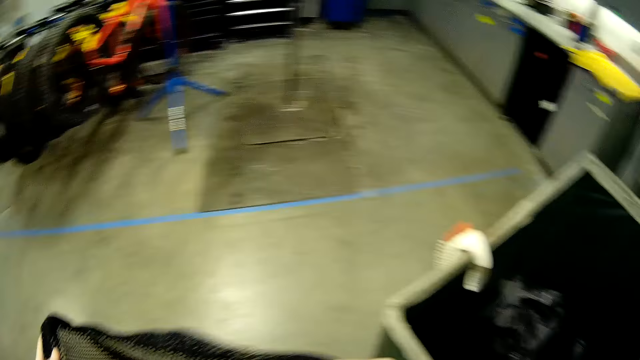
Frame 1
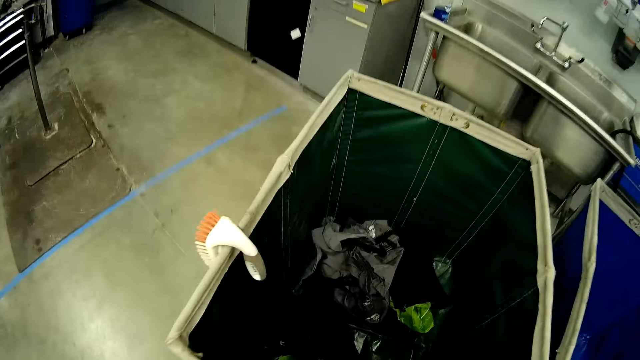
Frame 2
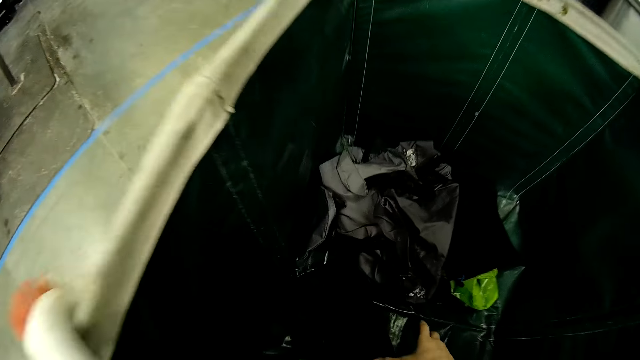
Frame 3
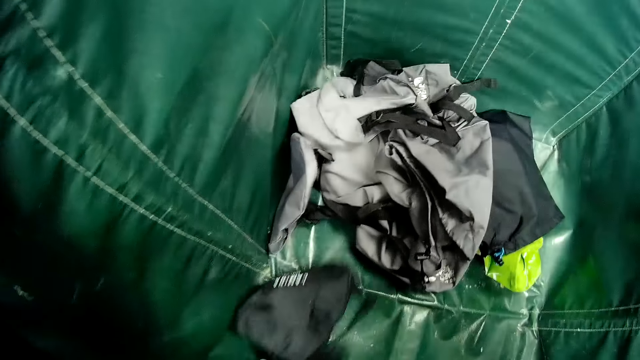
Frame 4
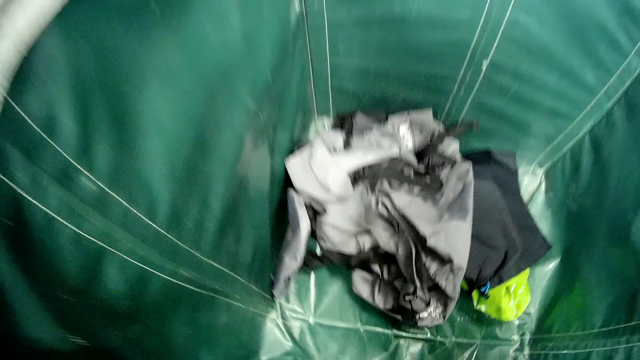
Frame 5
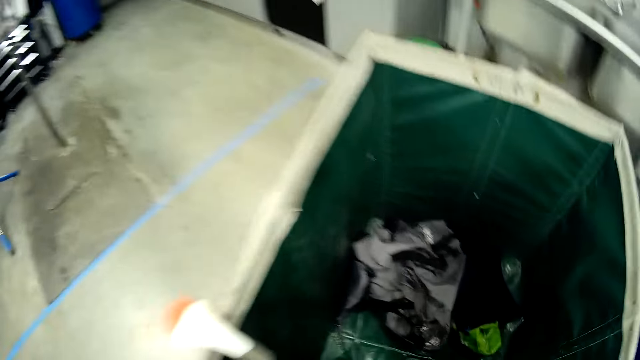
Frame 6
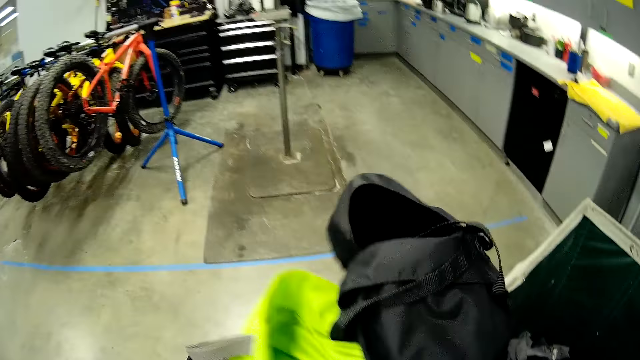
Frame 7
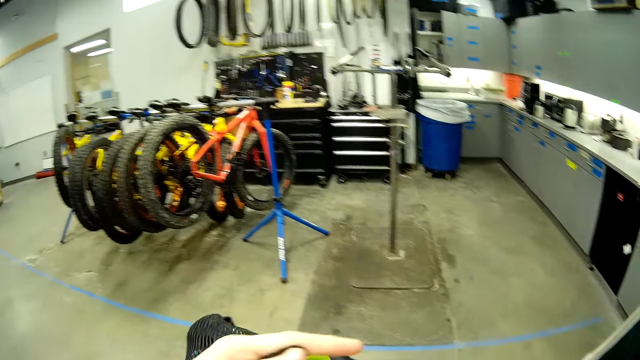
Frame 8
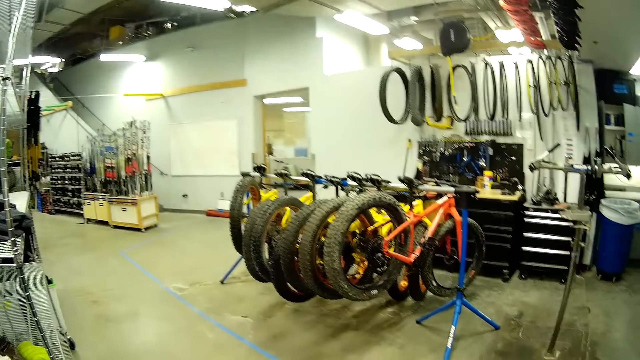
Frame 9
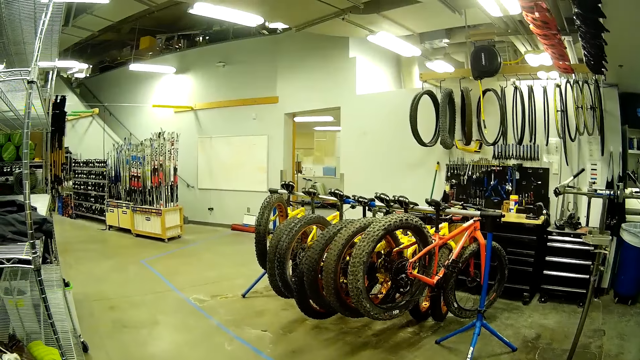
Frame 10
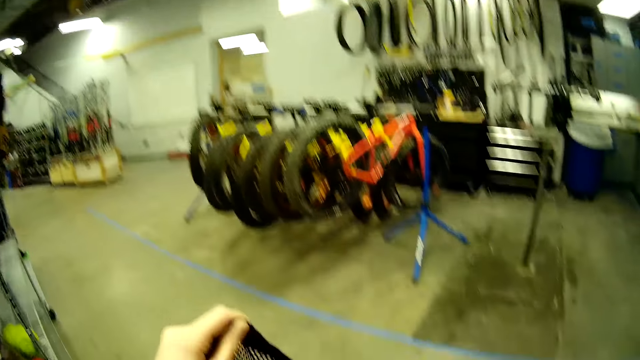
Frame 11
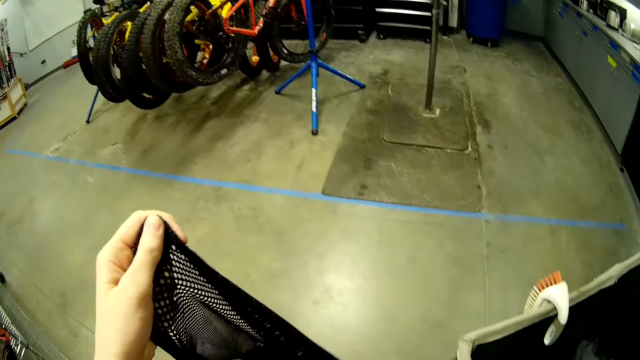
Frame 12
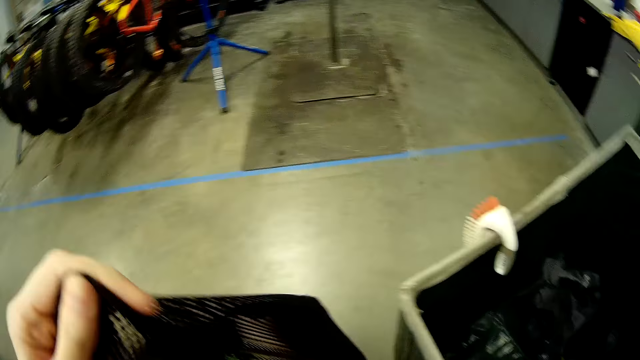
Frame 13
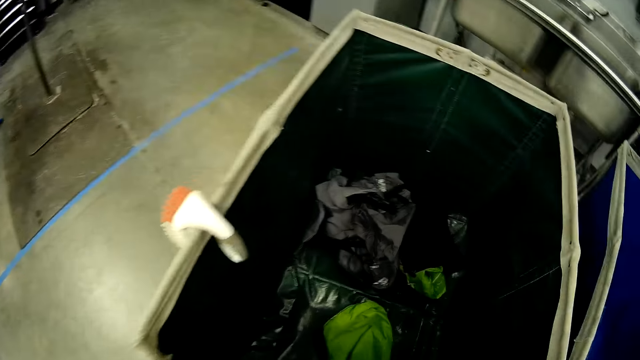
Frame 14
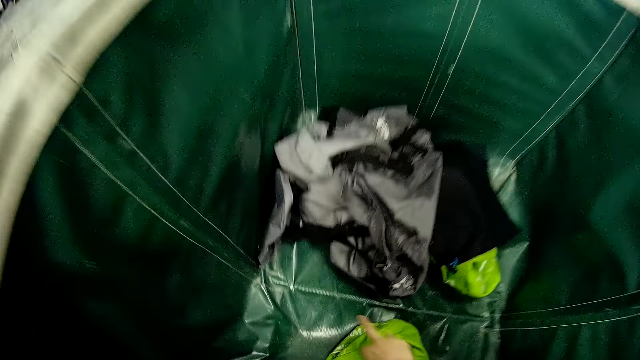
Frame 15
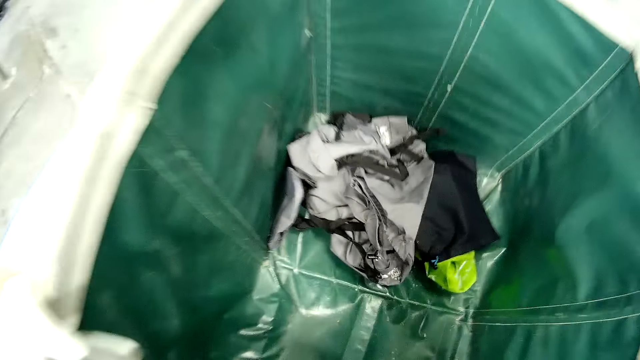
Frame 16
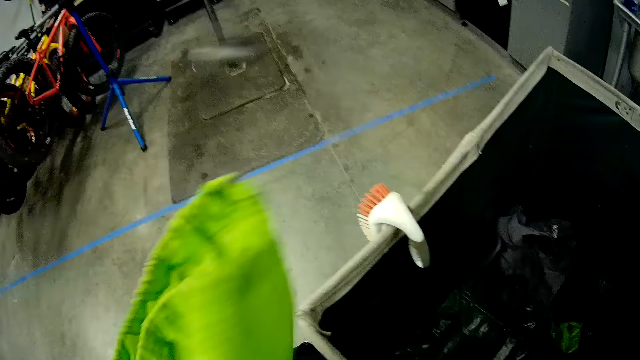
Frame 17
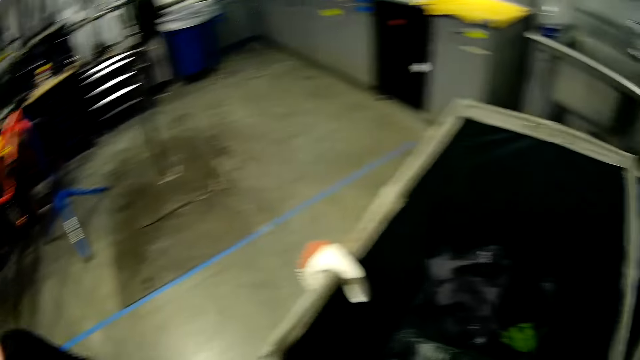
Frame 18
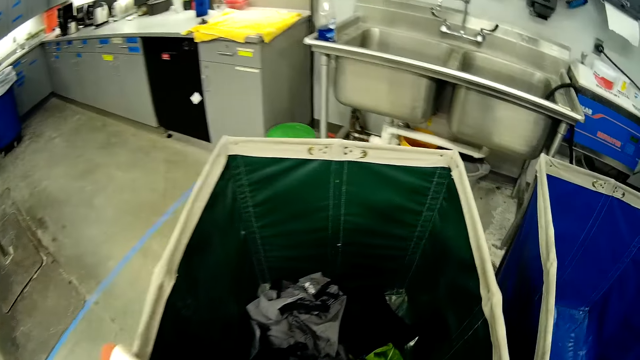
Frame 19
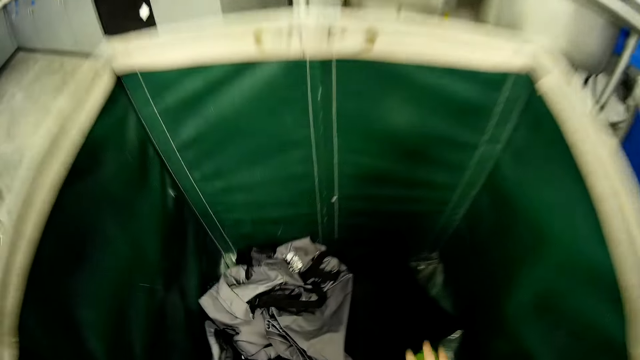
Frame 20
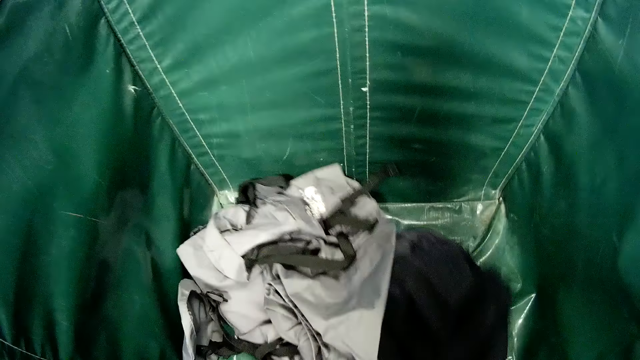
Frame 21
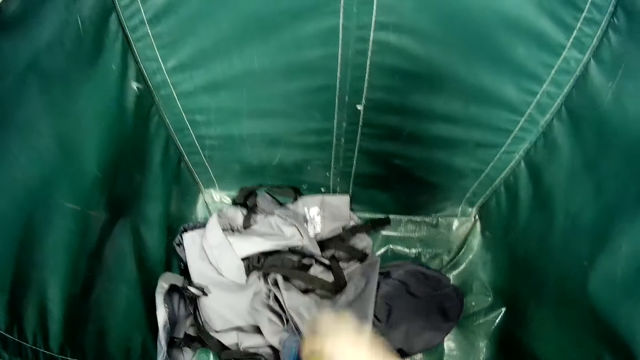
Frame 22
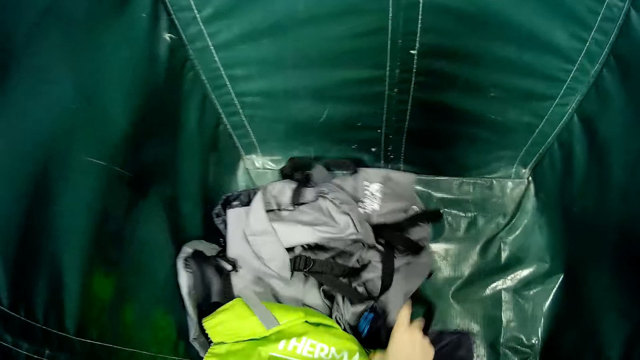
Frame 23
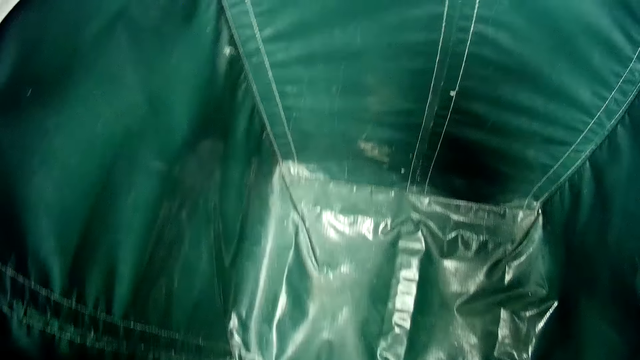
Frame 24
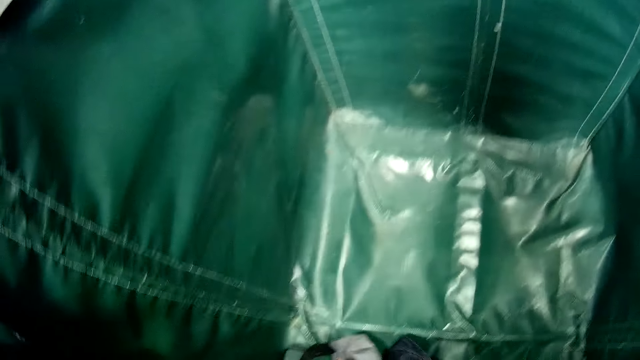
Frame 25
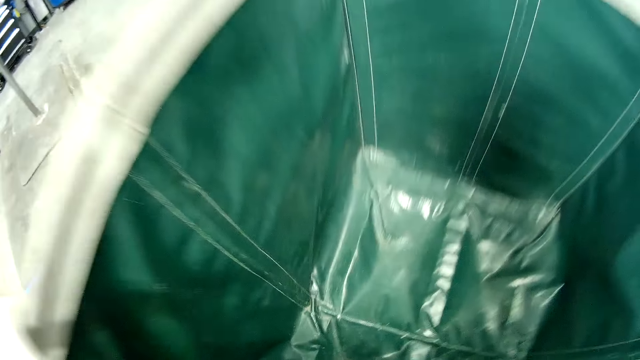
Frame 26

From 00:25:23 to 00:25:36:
The camera wearer picks the cloth from the laundry bag. They put the cloths in the bag. They pick the cloth from the laundry bag. They put the cloths in the bag. They pick the cloth from the laundry bag.

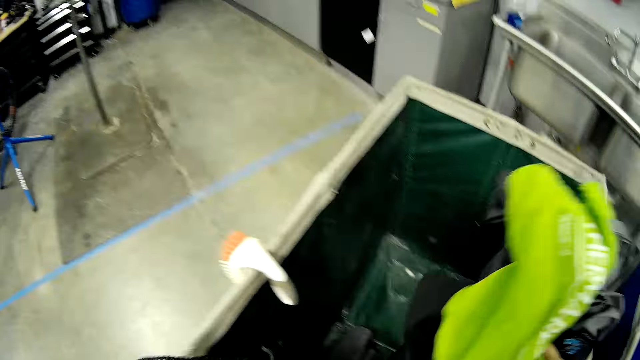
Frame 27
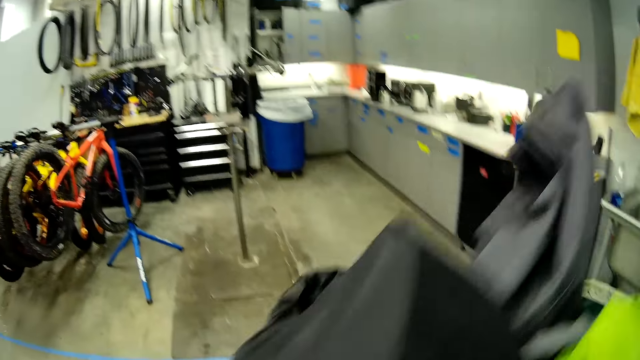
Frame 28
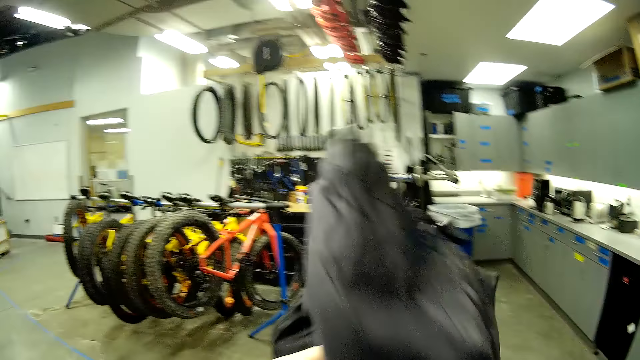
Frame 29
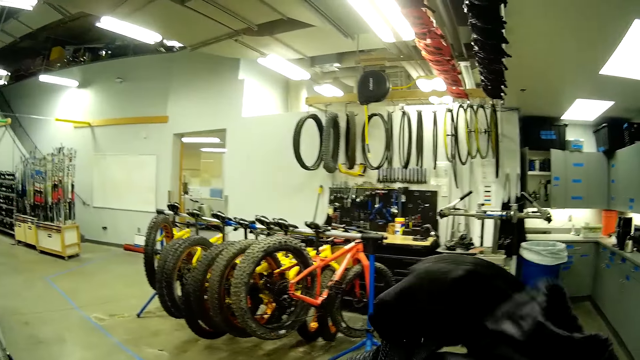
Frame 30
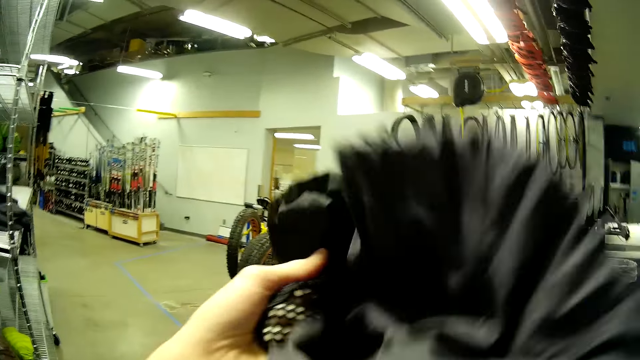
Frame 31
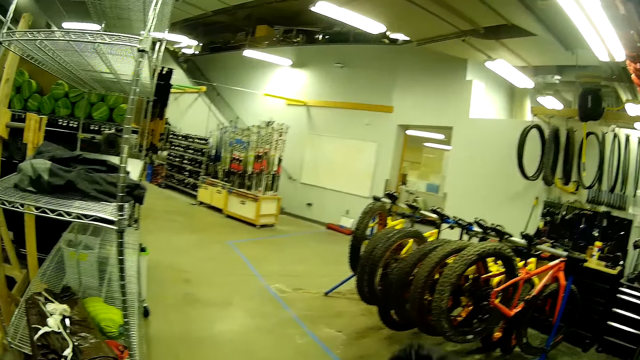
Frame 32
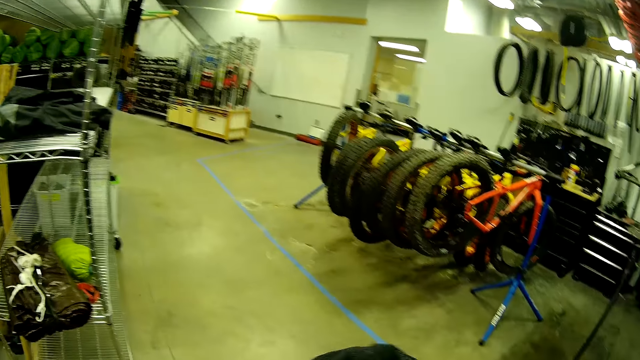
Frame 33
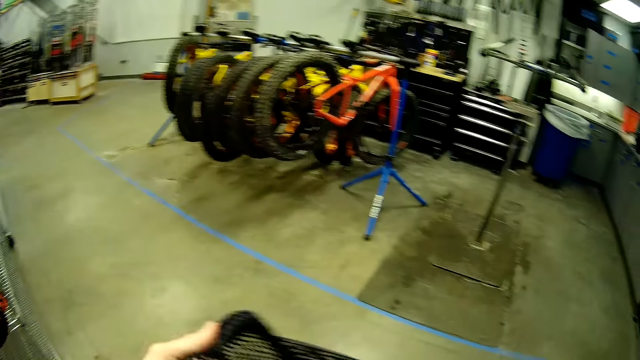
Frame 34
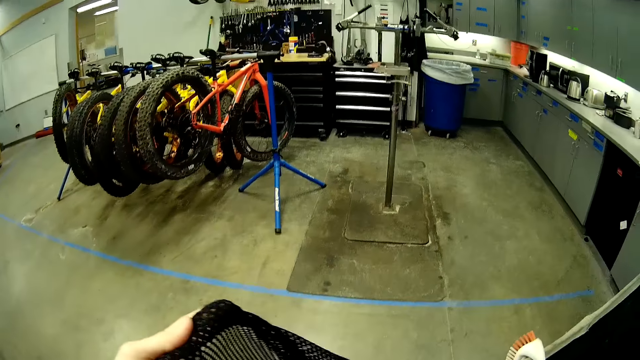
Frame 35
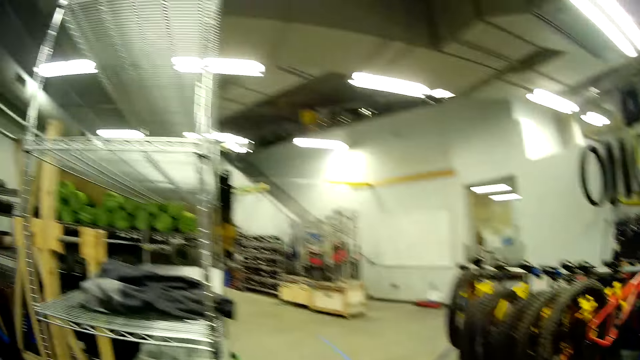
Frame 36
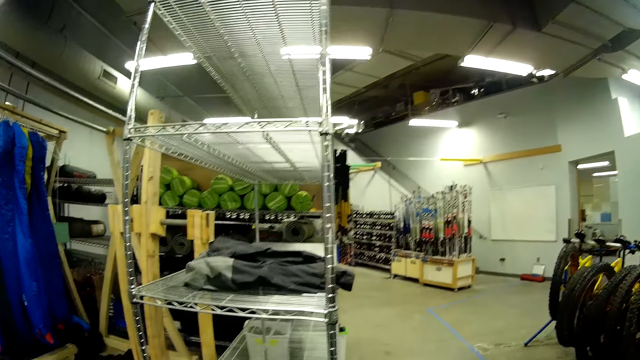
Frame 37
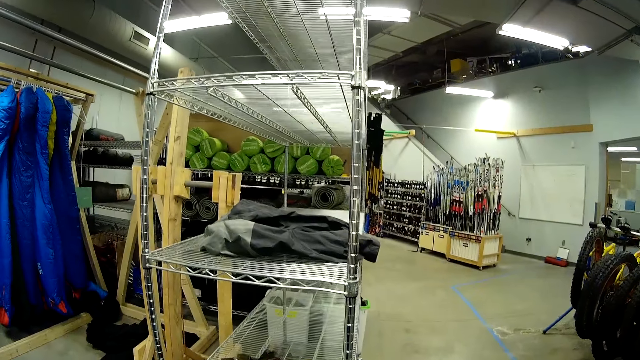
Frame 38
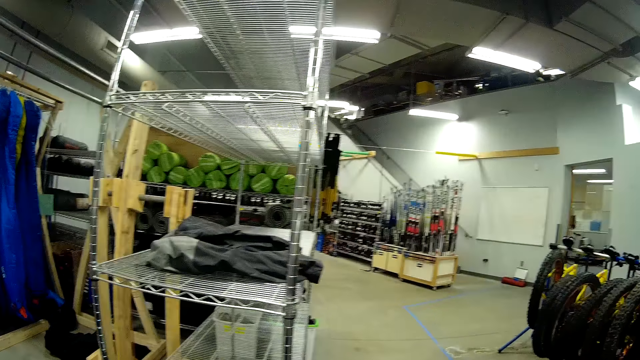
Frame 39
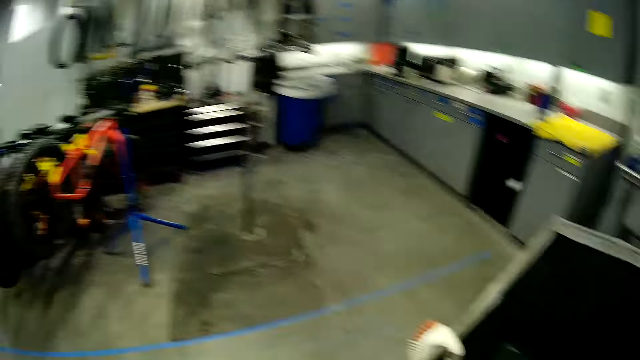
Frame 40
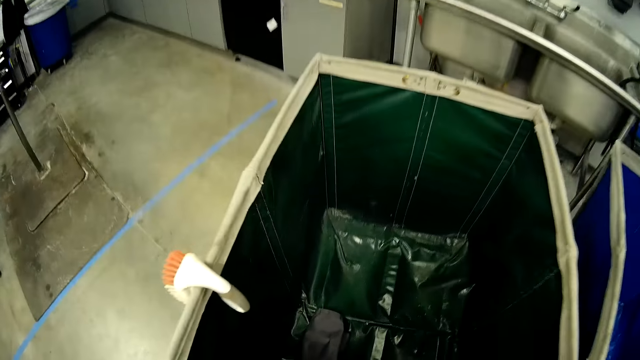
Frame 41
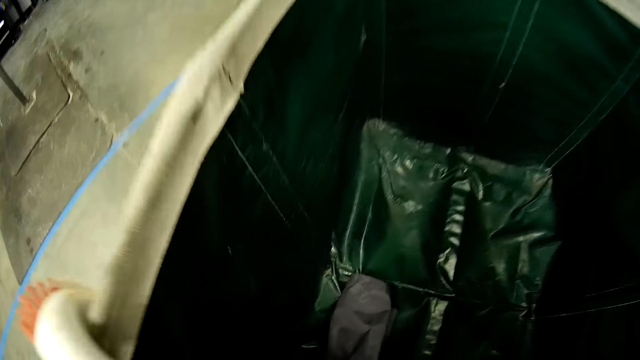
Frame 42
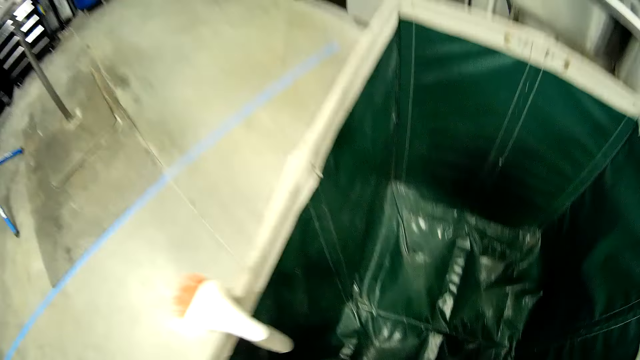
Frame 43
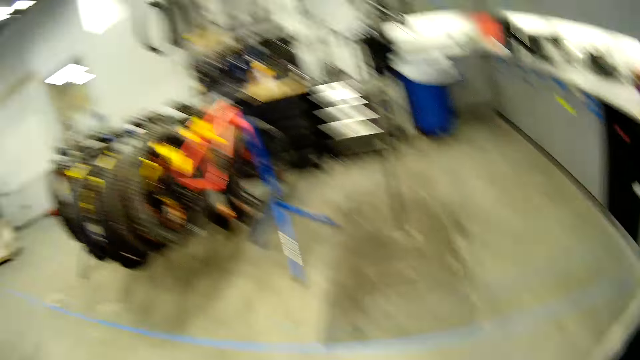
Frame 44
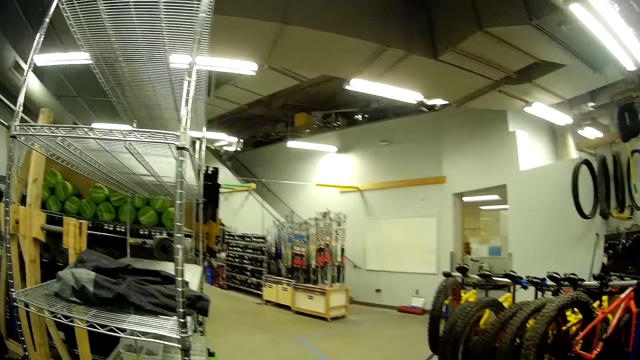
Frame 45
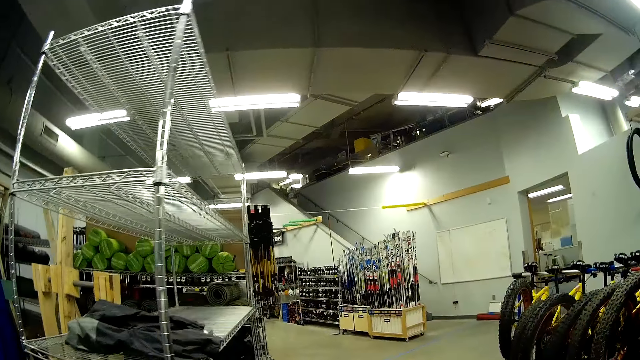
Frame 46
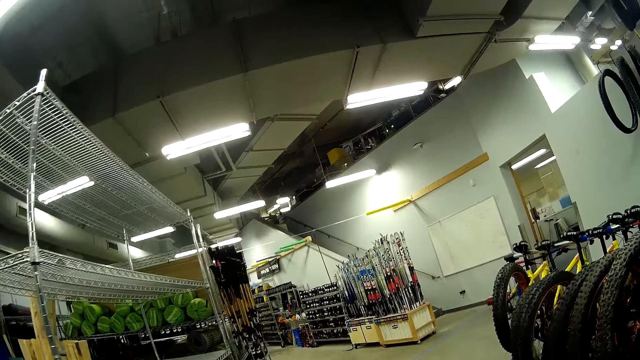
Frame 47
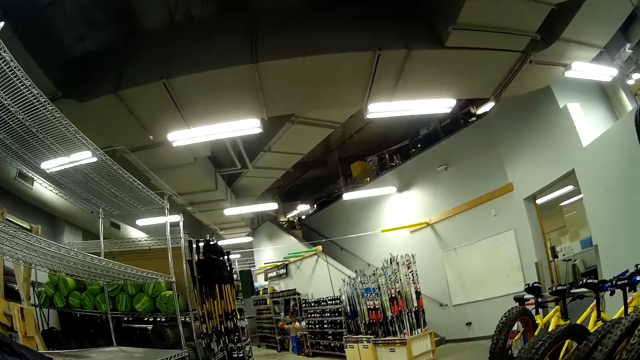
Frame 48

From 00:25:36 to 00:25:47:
The camera wearer puts the cloths in the bag. They pick the cloth from the laundry bag.
